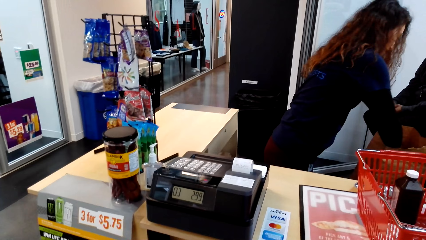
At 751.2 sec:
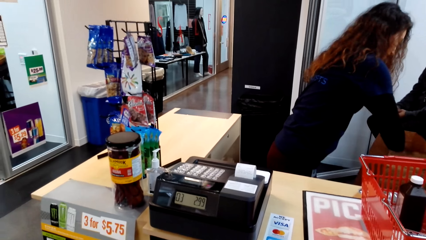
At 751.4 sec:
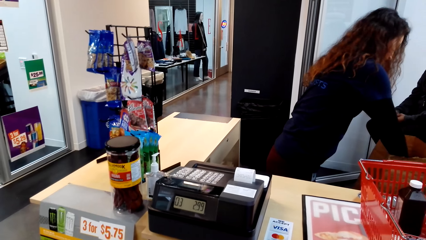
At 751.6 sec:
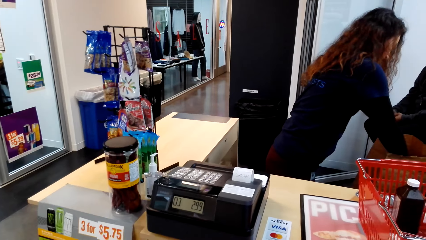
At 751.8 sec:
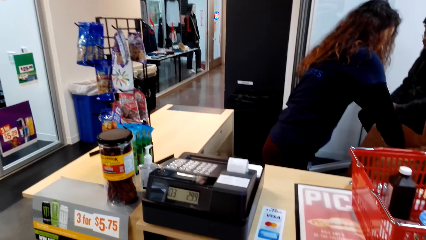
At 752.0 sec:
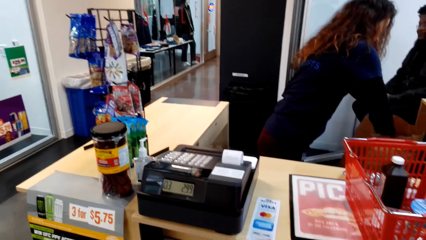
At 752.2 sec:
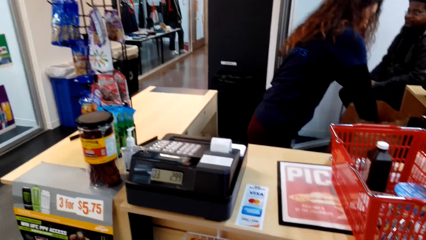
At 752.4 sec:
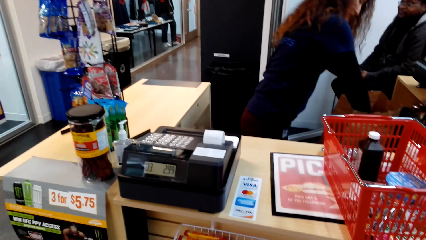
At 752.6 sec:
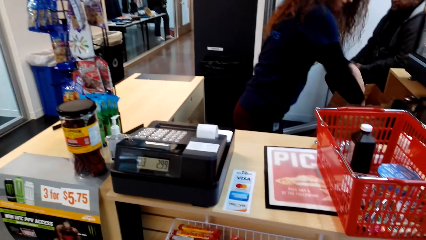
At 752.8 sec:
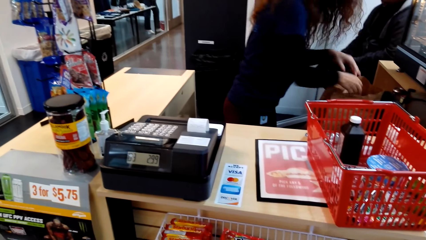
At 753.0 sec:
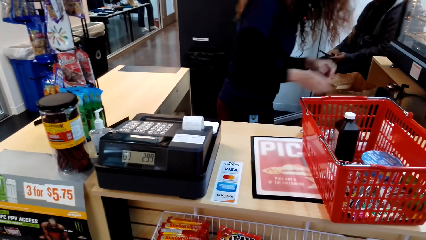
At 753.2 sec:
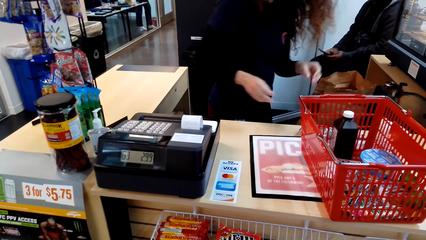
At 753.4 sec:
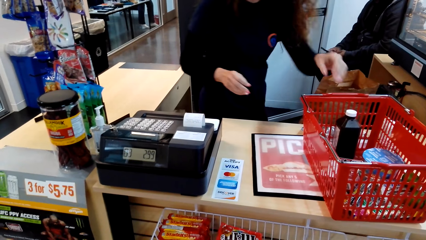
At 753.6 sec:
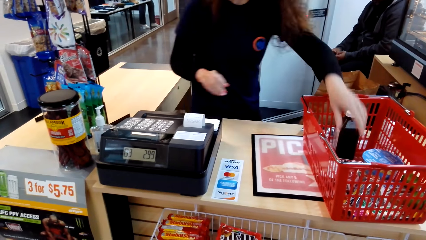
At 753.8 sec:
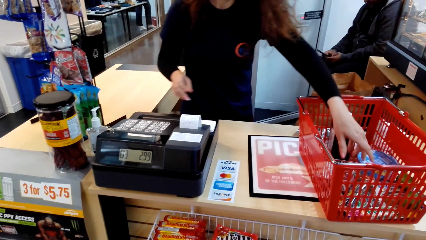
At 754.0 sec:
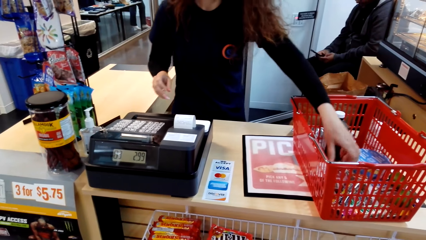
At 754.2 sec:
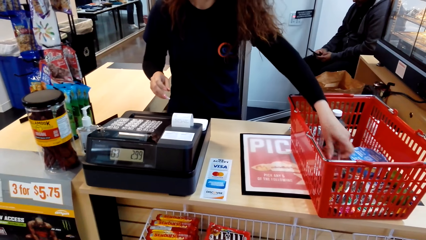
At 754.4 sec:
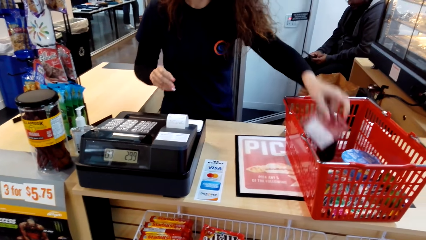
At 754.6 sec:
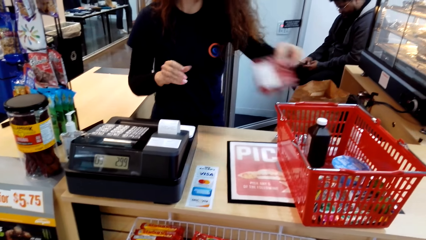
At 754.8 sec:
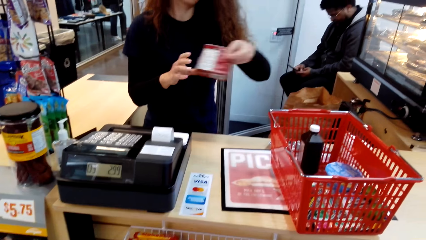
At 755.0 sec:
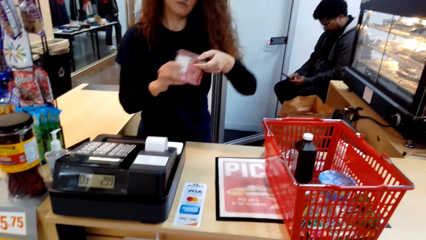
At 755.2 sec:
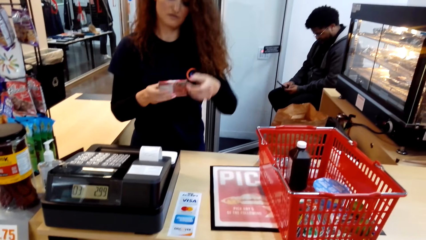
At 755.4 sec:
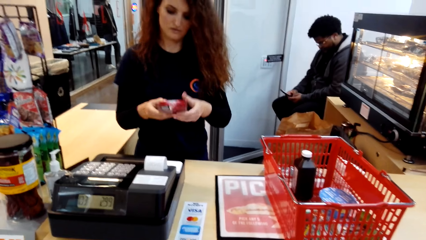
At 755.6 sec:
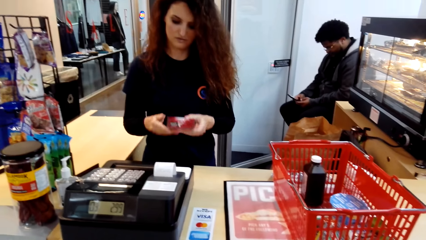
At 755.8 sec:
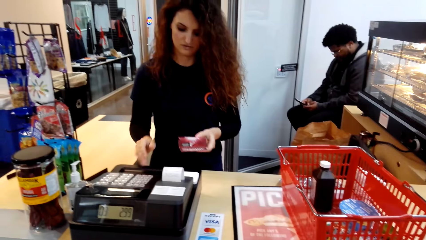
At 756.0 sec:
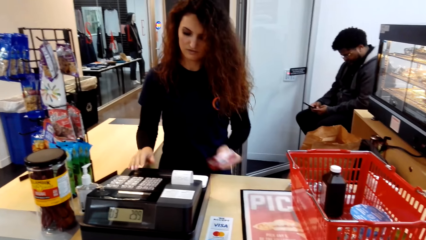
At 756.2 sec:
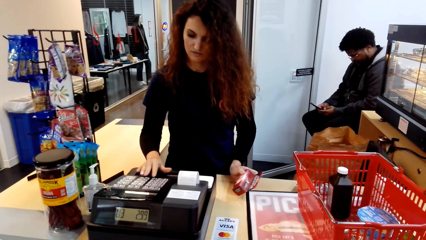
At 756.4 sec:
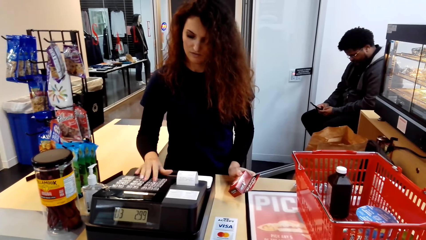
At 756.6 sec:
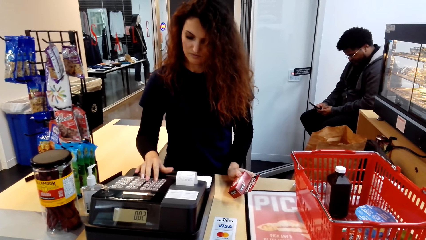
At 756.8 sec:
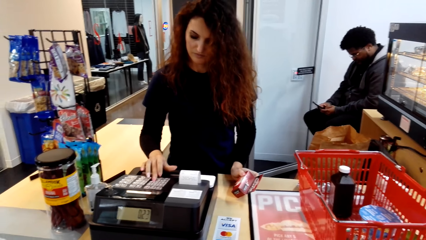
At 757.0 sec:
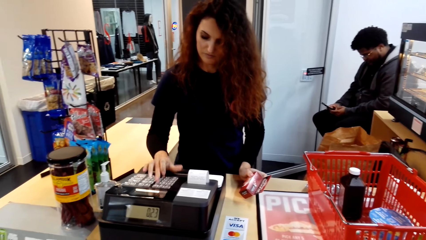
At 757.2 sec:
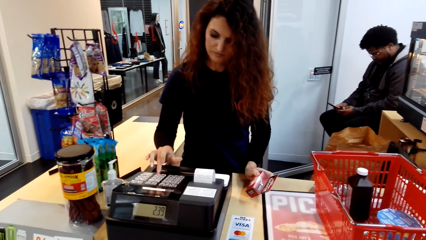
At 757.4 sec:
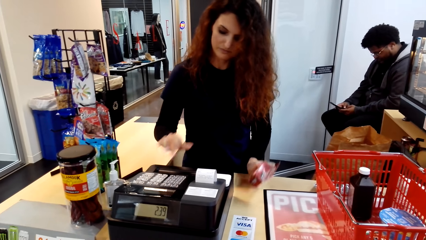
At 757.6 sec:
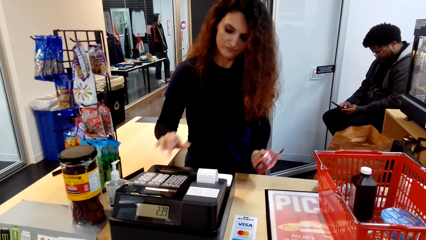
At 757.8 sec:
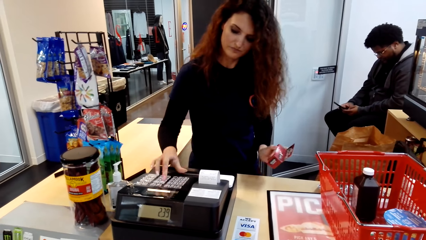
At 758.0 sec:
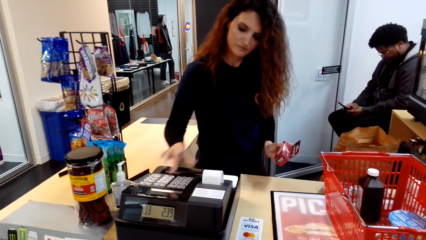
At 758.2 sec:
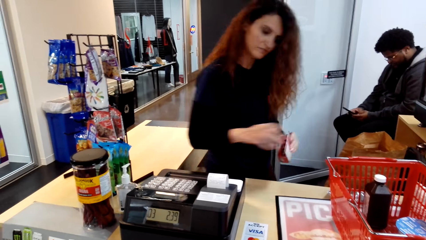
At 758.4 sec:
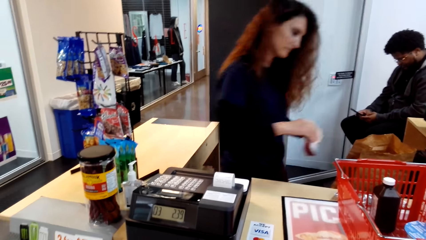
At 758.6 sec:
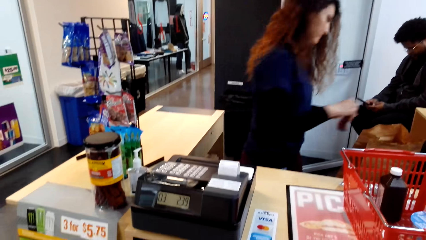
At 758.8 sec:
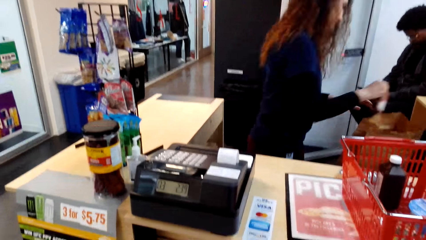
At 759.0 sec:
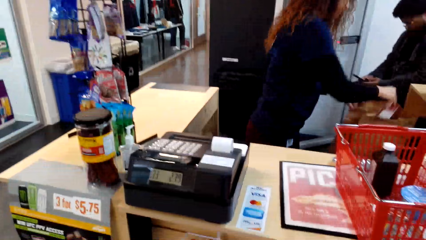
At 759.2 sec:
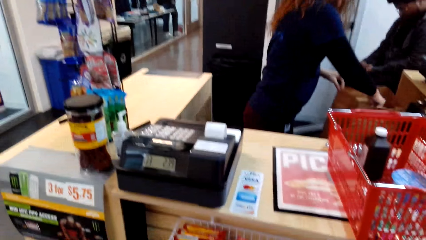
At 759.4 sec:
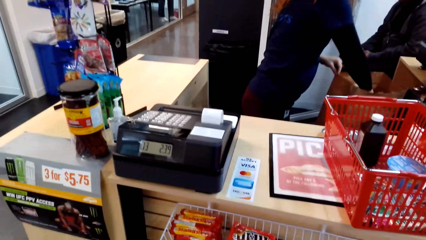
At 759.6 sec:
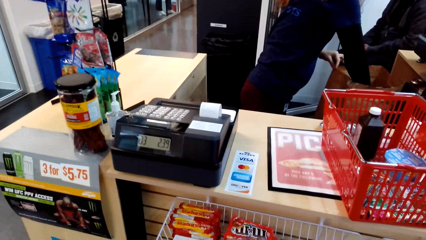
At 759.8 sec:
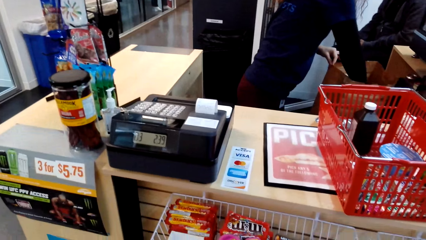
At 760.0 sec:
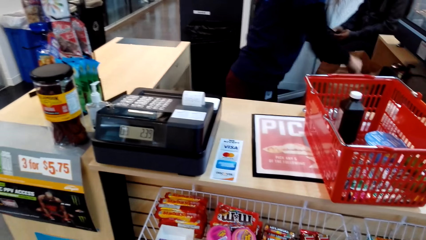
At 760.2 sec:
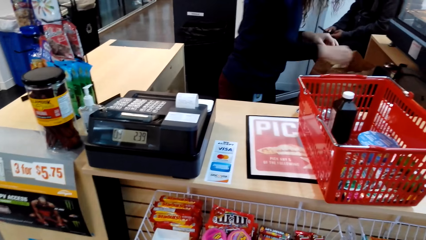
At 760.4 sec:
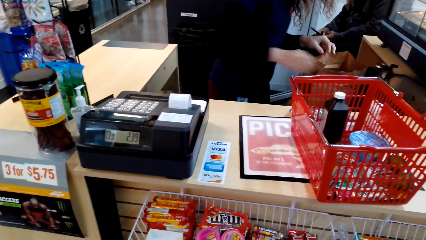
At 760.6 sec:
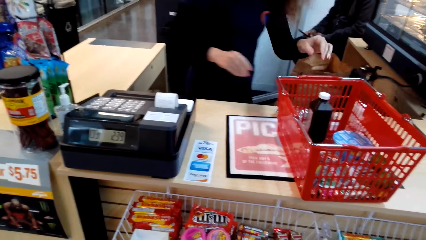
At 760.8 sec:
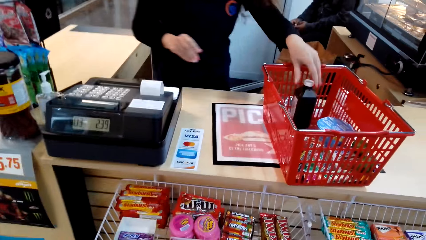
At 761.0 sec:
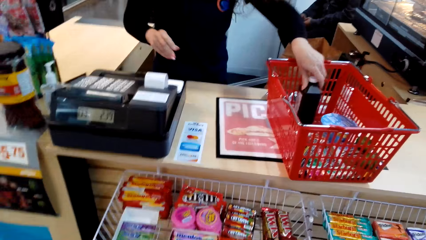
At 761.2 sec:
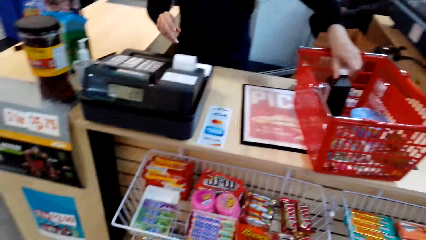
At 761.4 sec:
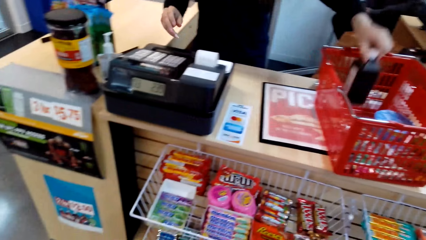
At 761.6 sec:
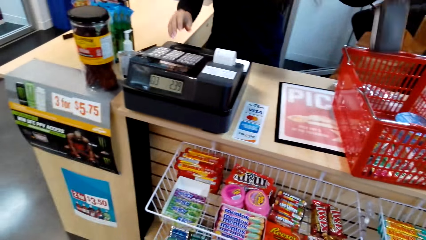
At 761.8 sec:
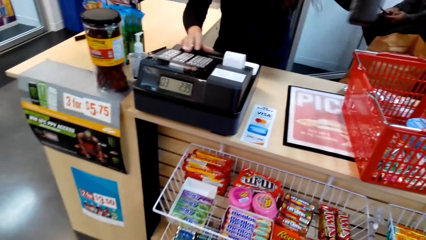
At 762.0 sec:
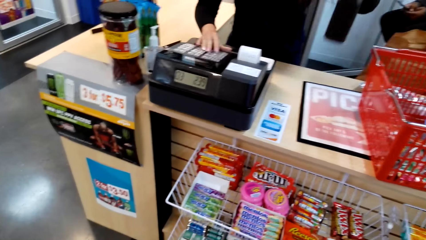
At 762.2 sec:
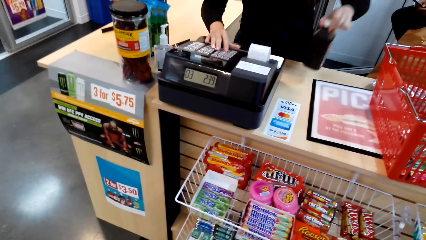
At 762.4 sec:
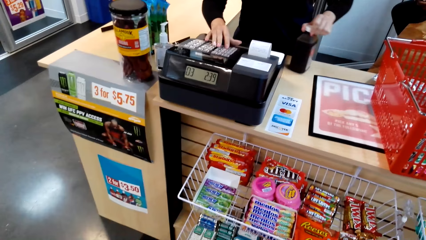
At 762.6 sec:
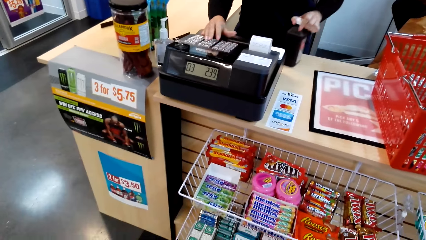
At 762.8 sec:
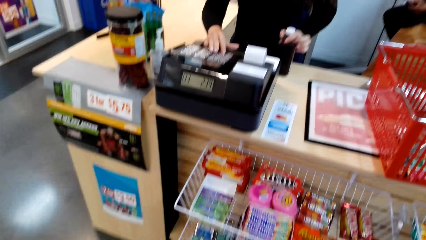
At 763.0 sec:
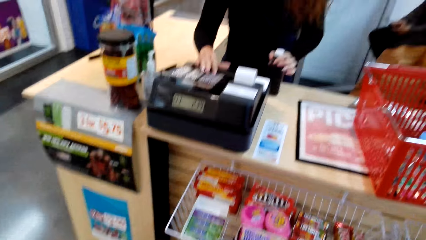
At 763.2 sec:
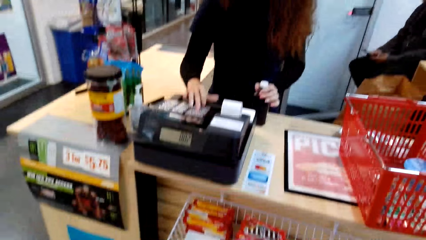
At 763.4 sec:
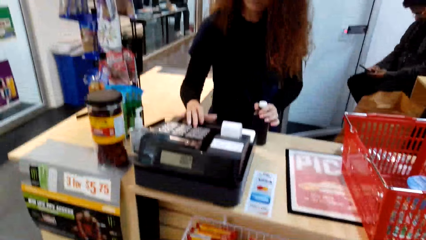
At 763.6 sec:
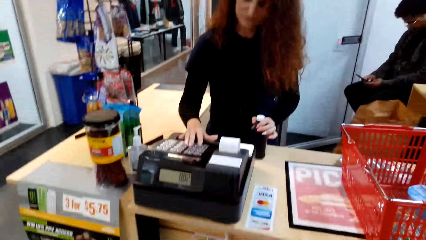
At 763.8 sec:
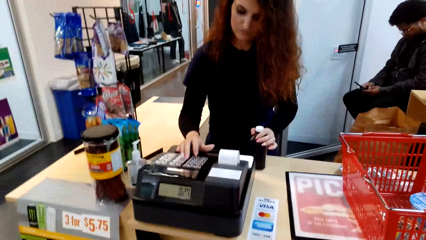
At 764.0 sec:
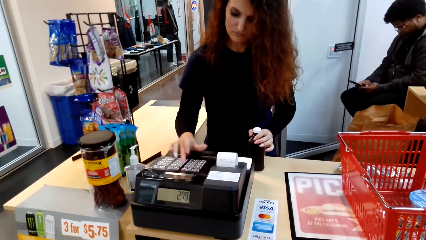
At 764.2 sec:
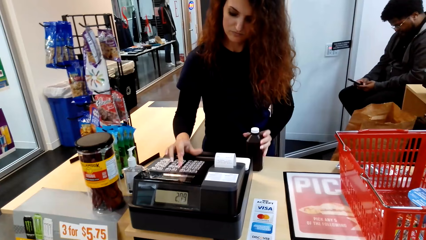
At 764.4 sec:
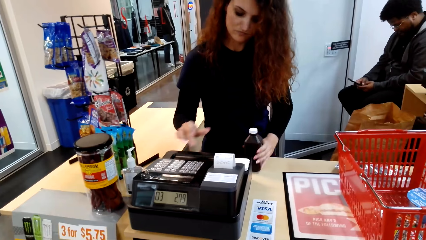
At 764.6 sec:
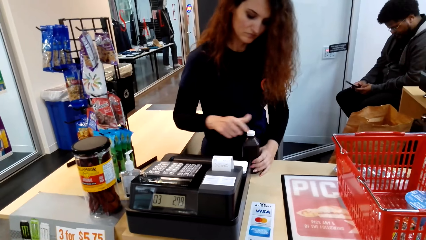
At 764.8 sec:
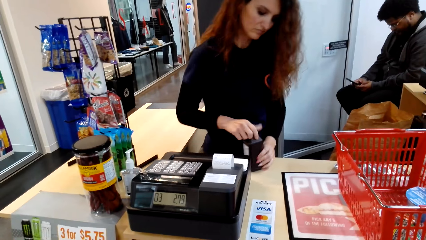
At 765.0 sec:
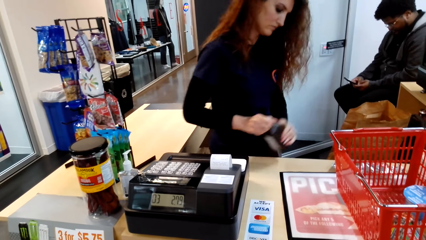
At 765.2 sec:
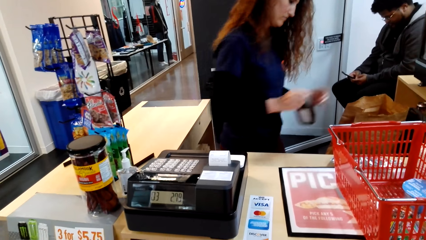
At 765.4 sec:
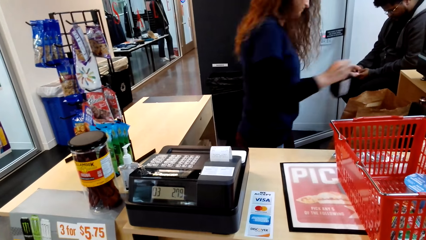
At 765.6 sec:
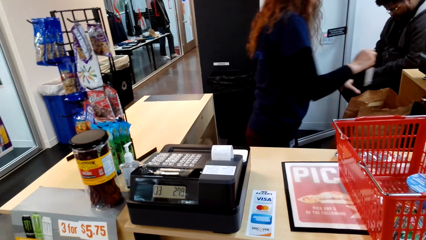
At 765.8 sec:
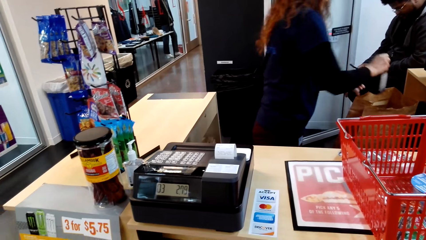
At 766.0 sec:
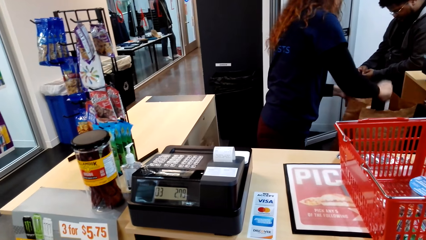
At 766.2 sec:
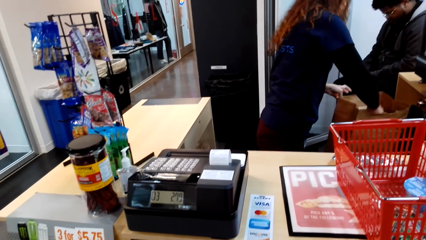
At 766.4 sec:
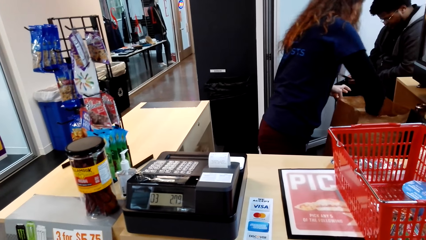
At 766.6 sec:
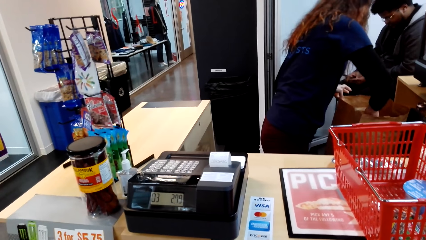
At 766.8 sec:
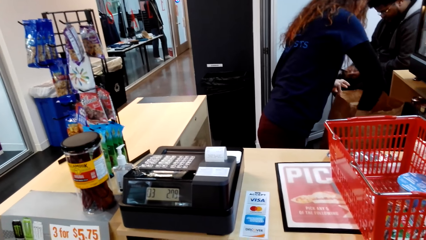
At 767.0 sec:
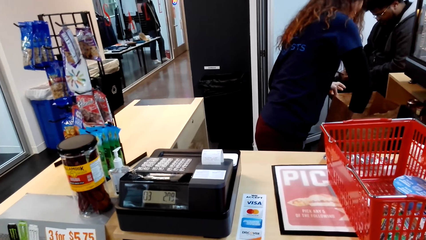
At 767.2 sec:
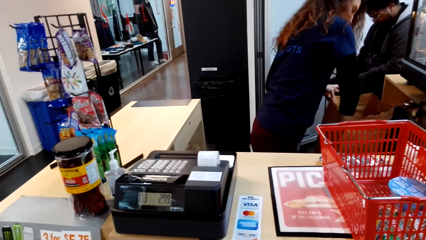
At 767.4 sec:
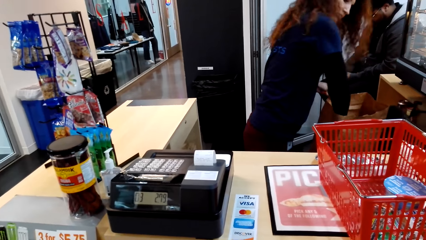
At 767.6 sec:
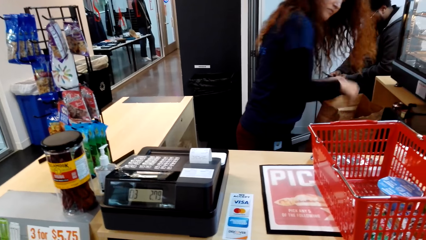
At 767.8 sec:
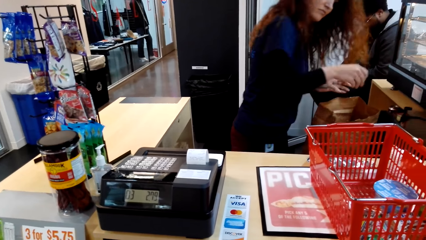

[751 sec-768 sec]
A man holds a package. The man presses buttons. The man puts the package on a package bag. The man picks up a bottle on a trolley. The man presses the buttons. The camera wearer turns around. The man puts the bottle on the package bag.
